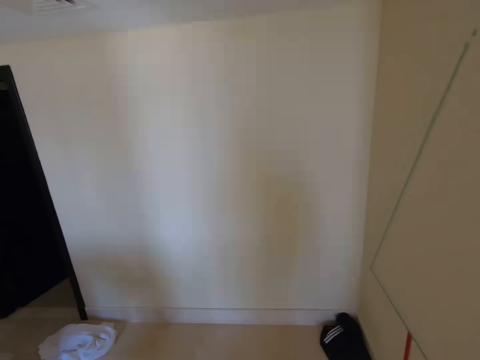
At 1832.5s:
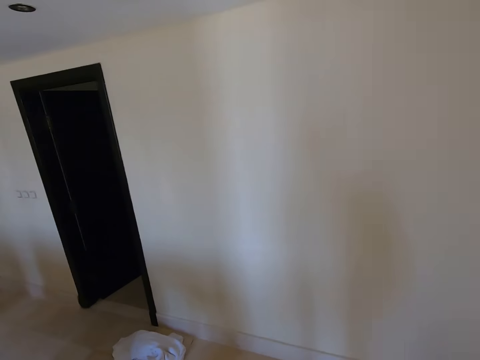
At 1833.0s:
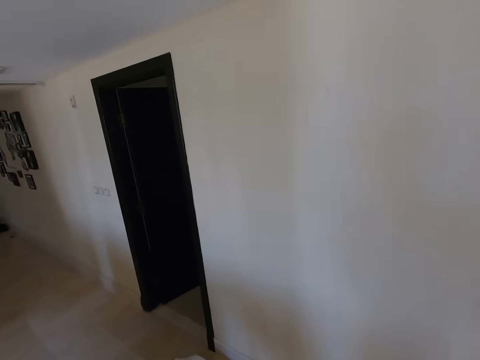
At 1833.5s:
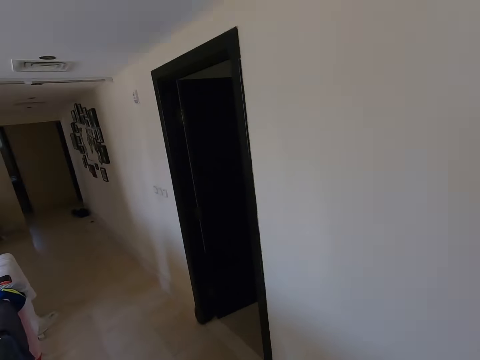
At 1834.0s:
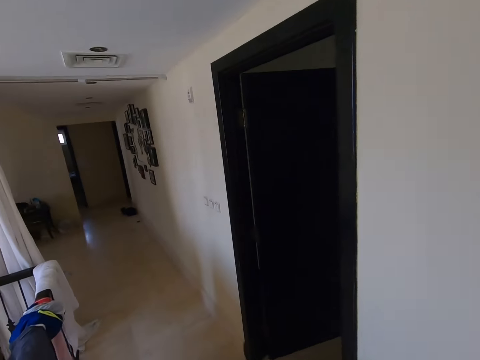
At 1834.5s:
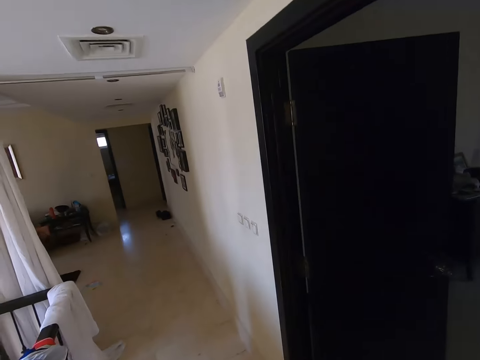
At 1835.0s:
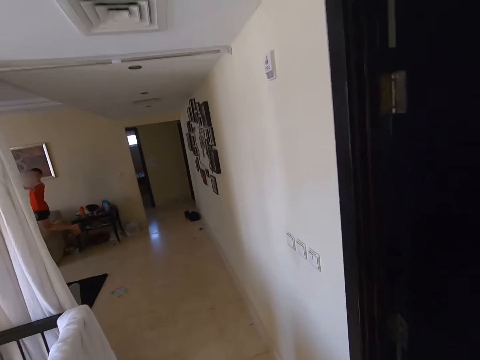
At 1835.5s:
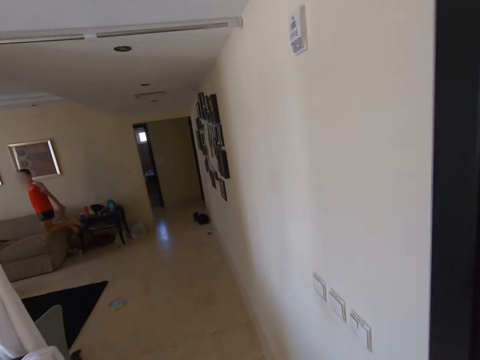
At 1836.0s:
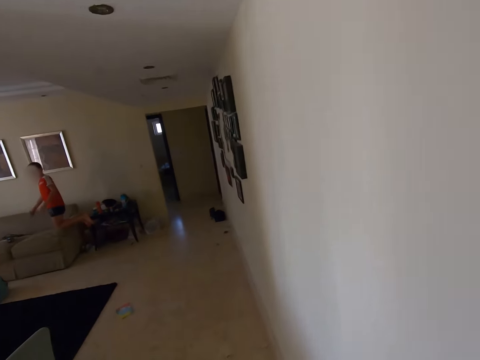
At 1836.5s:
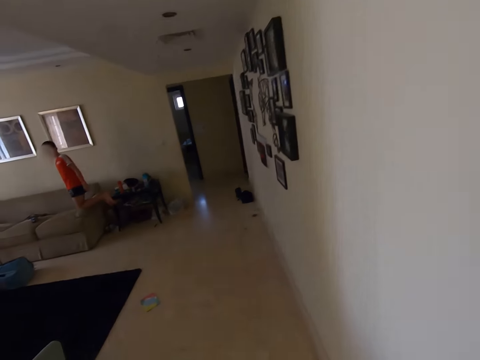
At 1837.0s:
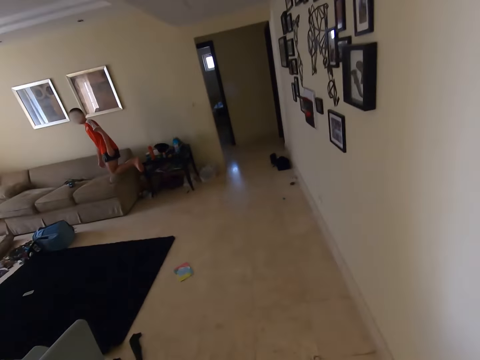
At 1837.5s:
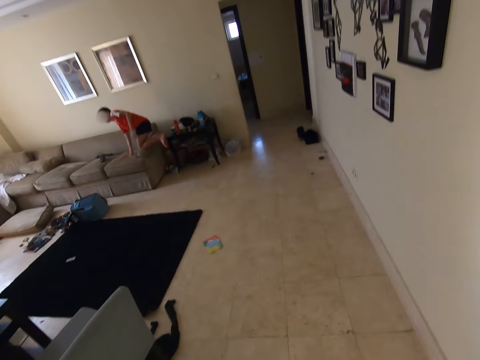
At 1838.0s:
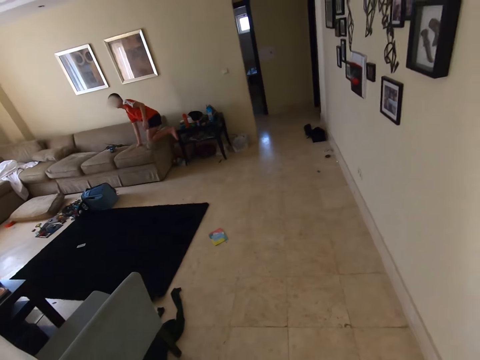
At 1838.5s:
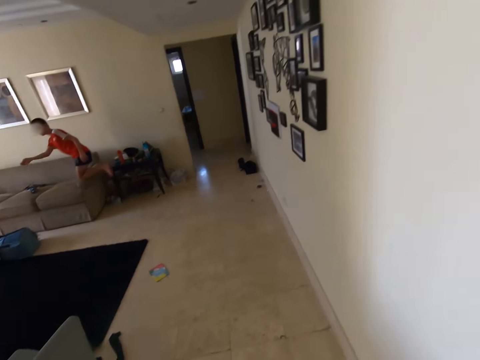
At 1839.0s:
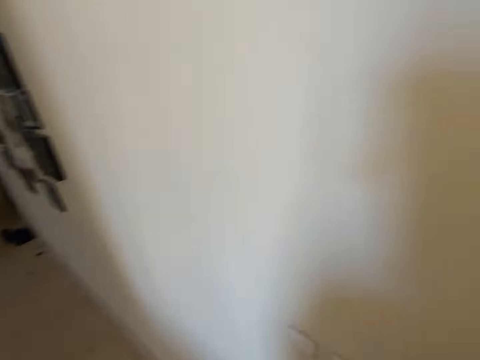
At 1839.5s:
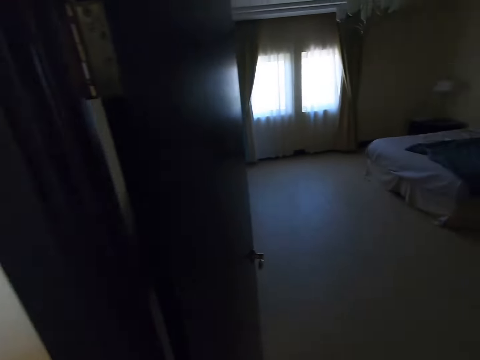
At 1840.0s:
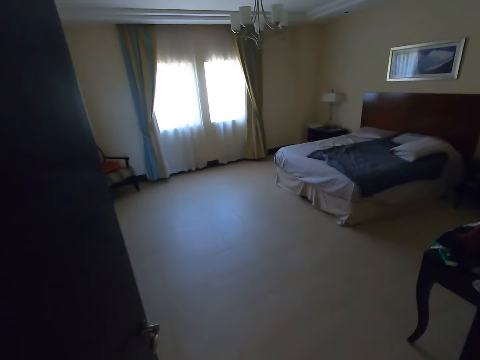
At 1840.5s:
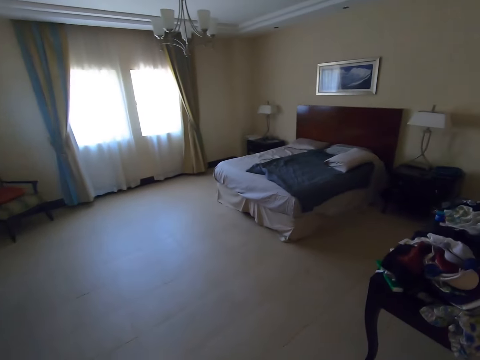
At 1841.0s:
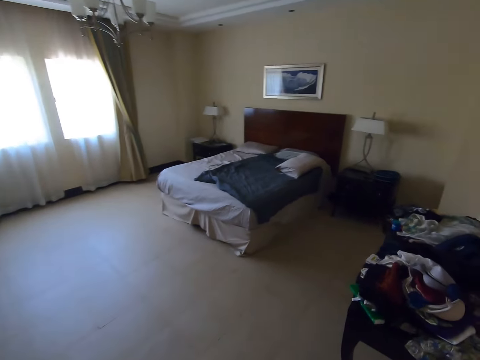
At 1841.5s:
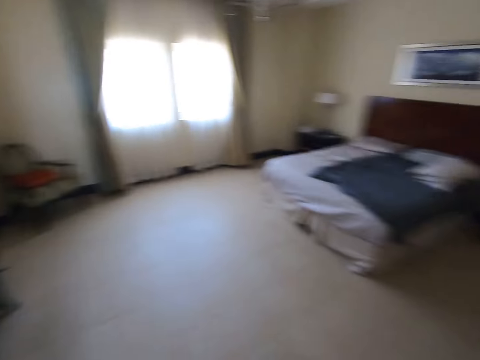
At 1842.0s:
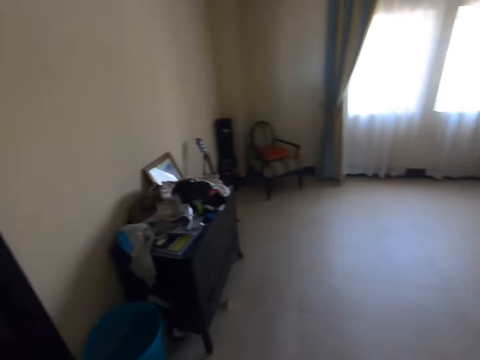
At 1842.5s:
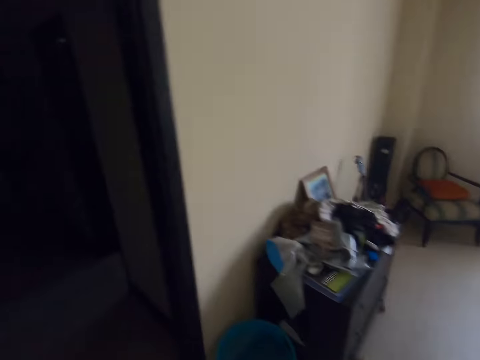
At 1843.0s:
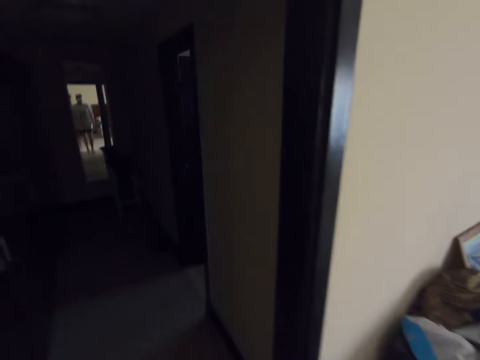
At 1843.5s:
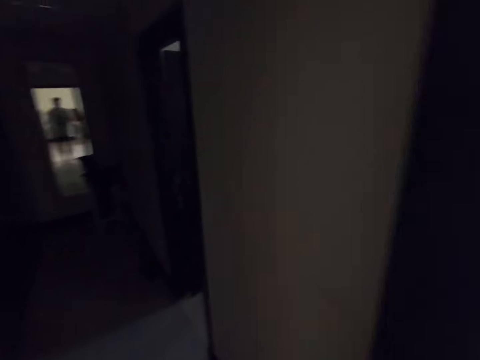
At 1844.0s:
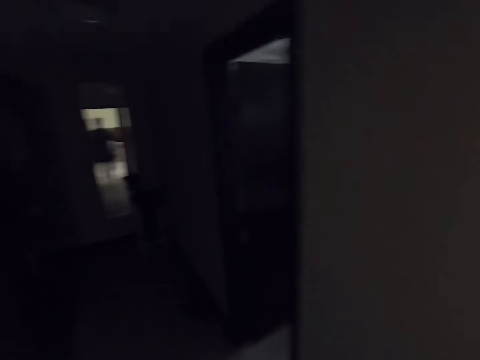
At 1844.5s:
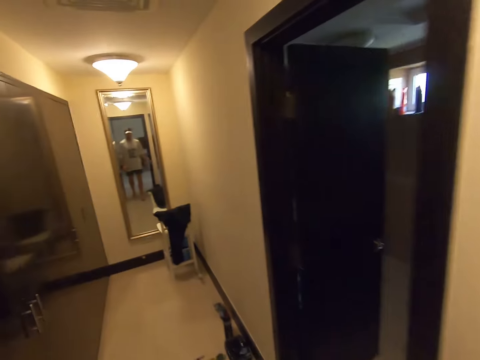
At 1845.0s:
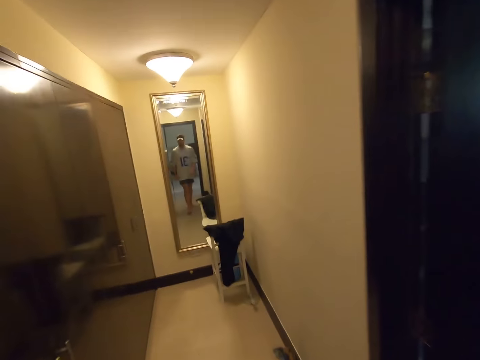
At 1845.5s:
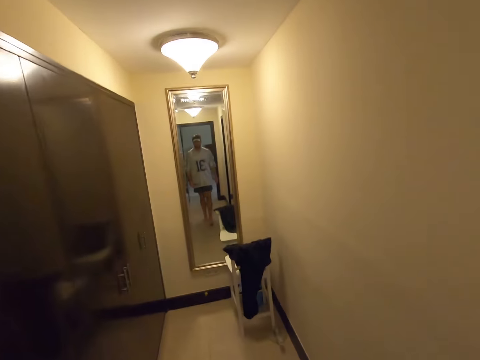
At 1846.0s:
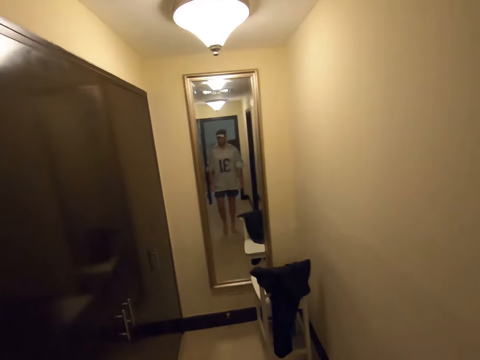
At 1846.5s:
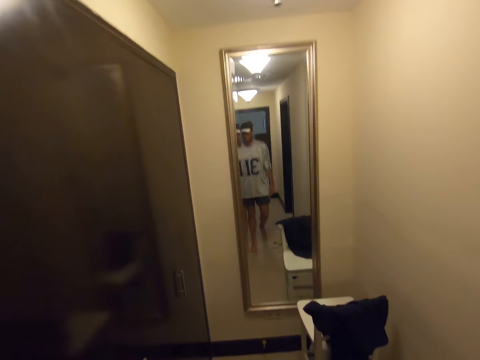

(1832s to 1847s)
The camera wearer walks into a living room upstairs. A boy kneels on a couch in the living room. The camera wearer talks to the boy. The boy talks to the camera wearer. The camera wearer walks into a bedroom. They walk into a closet in the bedroom. They switch on the light of the closet. They walk into the closet.

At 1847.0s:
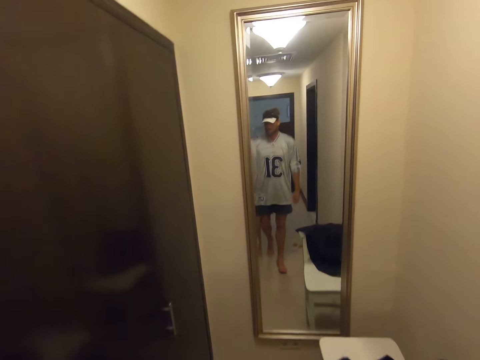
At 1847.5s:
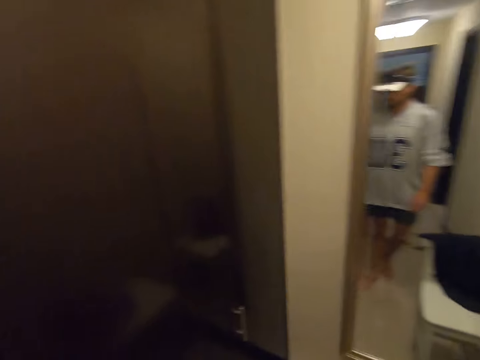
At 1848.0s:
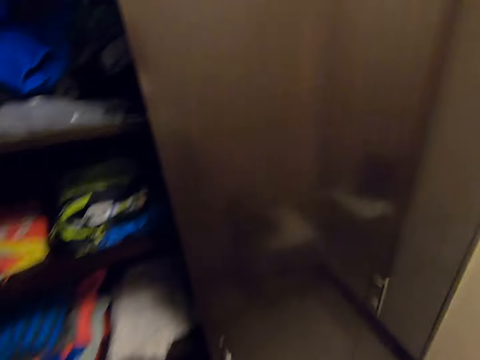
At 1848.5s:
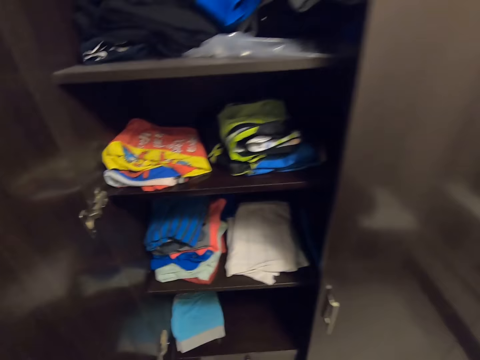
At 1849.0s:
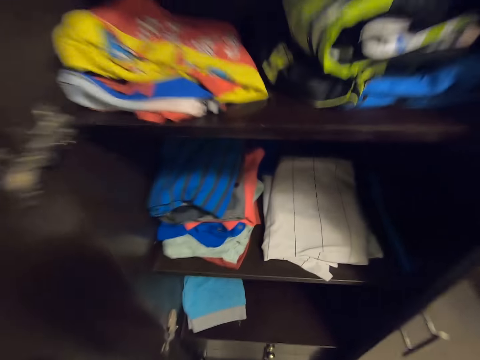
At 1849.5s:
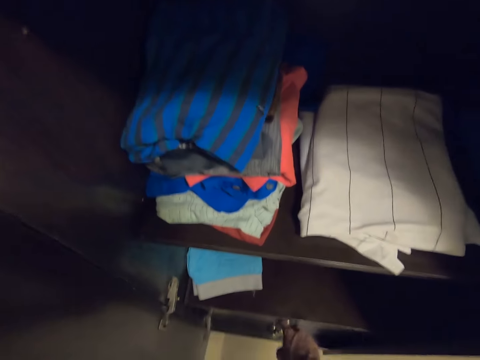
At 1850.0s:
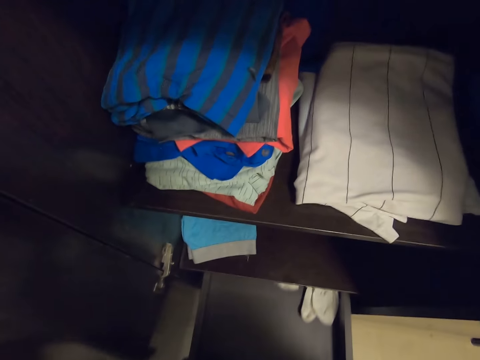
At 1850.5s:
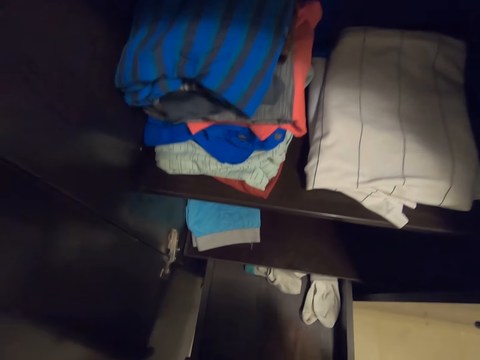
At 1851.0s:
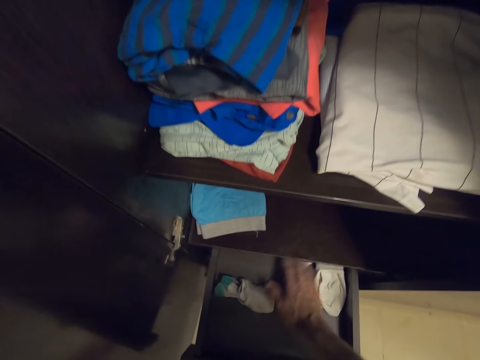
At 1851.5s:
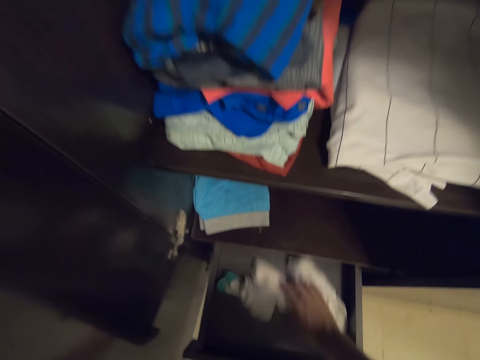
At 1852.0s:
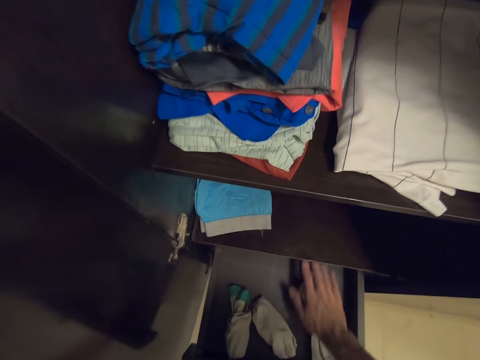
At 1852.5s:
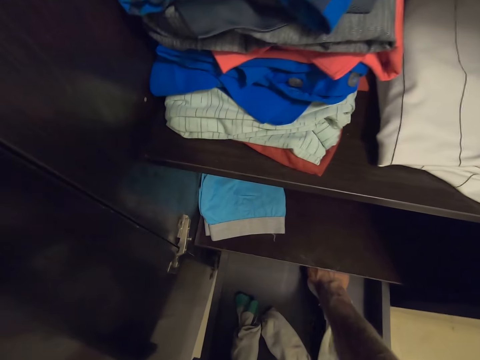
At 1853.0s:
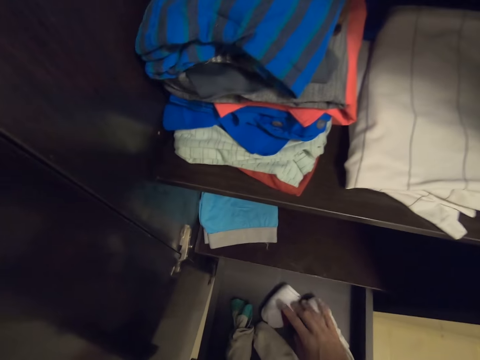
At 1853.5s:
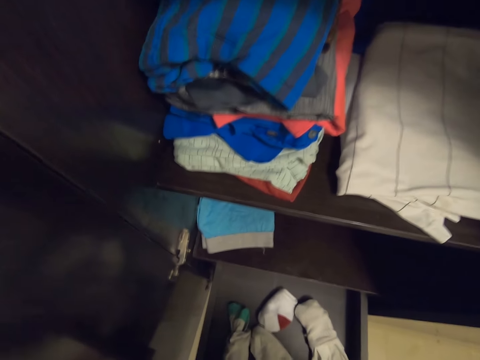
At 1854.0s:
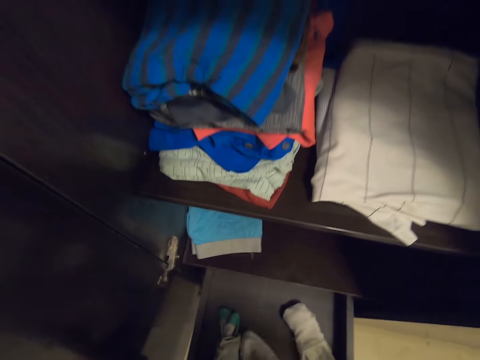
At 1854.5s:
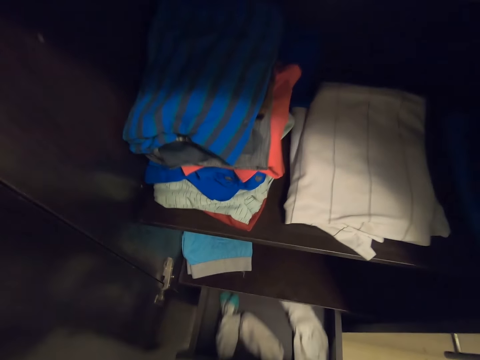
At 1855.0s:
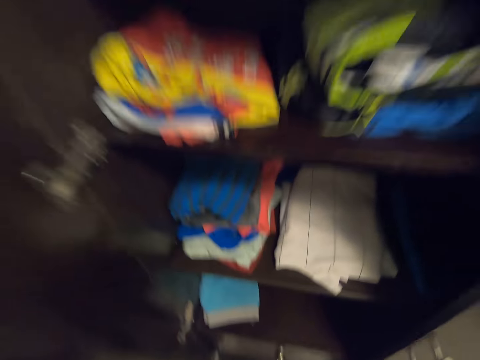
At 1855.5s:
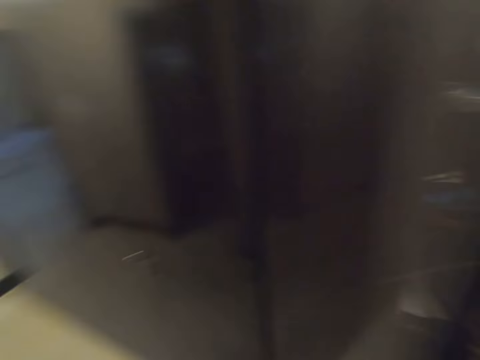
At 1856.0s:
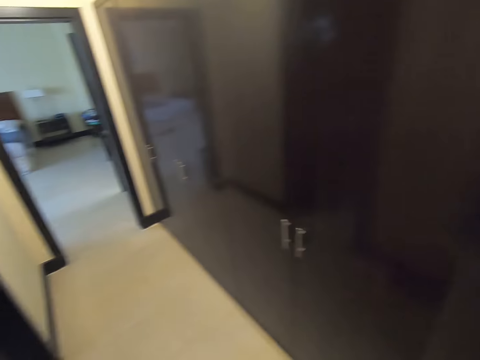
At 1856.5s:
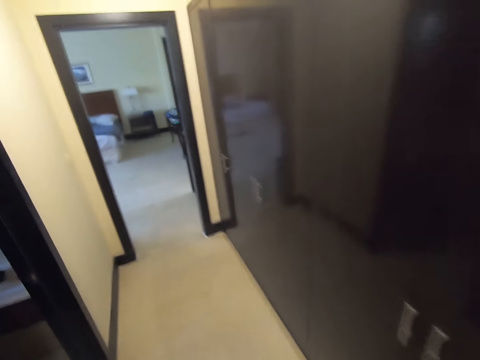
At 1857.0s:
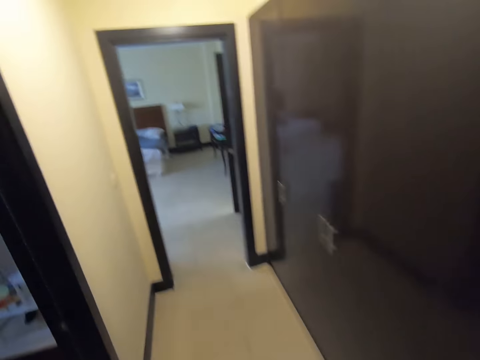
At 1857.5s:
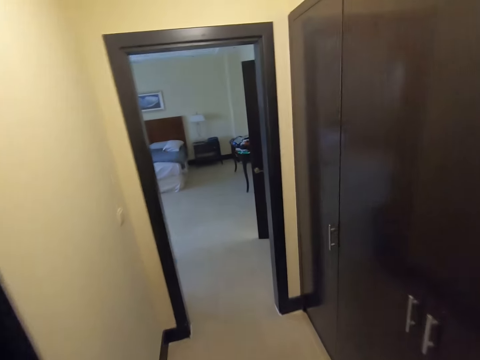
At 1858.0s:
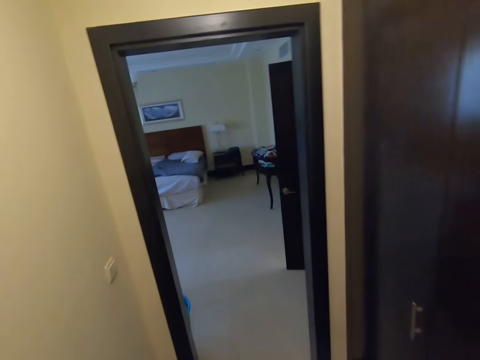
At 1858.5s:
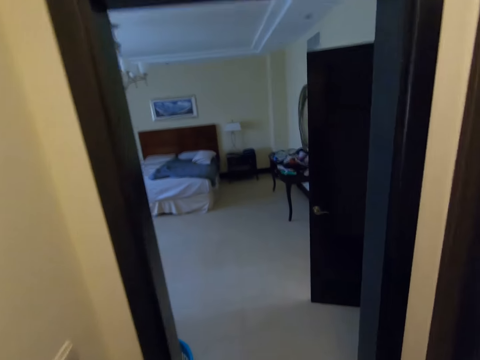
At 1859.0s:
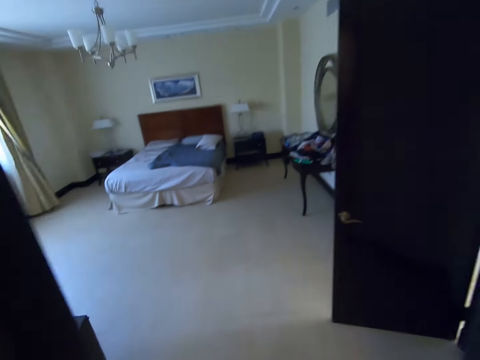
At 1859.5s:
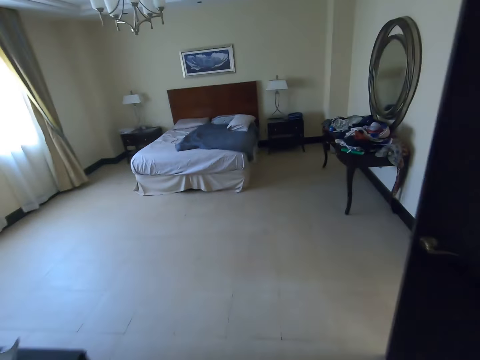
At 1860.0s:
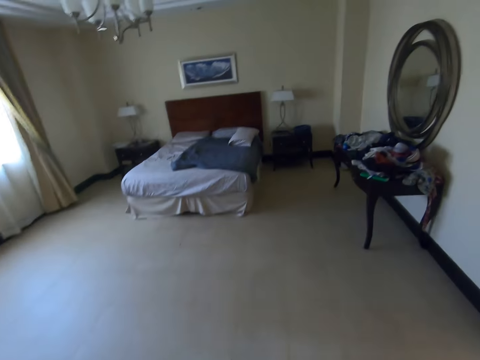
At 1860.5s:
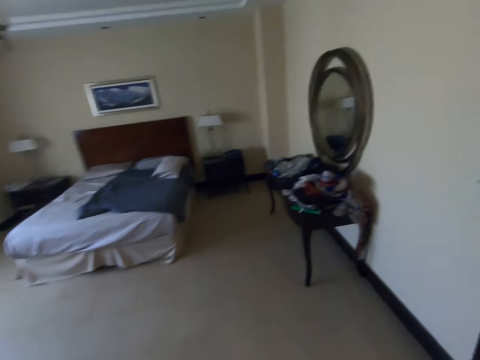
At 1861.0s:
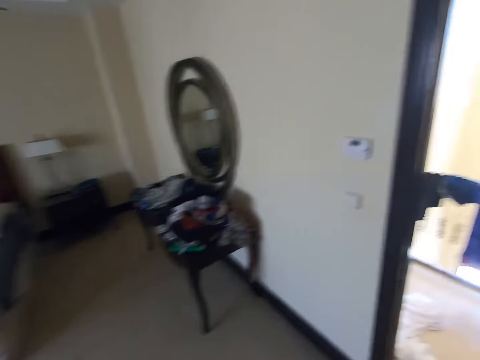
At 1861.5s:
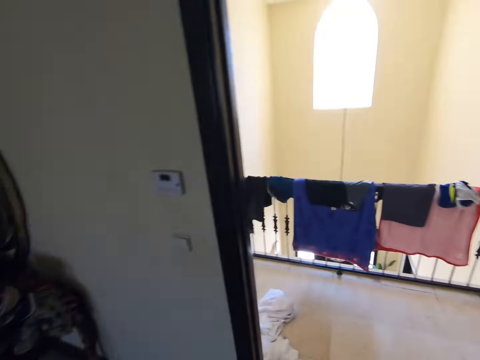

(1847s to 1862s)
The camera wearer opens a wardrobe. They open a drawer in the wardrobe. They move the socks in the drawer. They touch clothes. They pick up a cloth. They close the drawer. They close the wardrobe. They walk around the house. They walk towards the entrance of the closet. They switch off the light. They go out of the bedroom.
